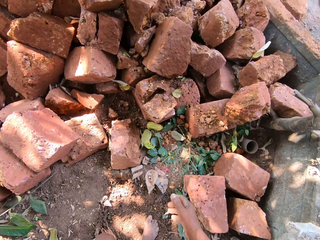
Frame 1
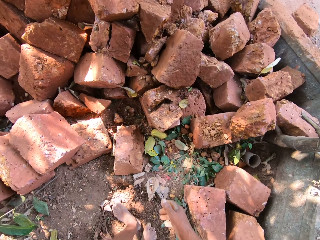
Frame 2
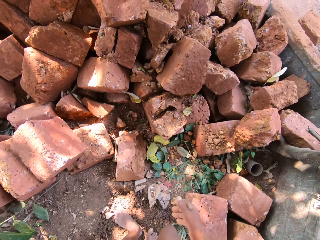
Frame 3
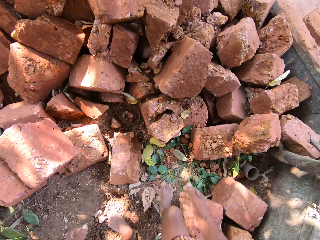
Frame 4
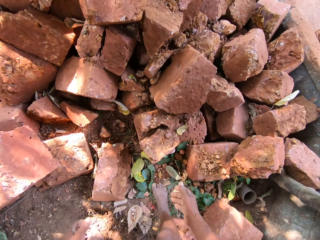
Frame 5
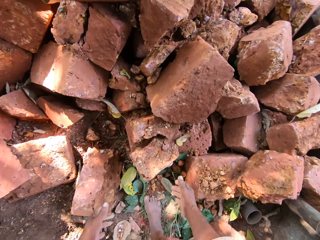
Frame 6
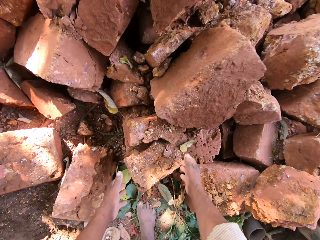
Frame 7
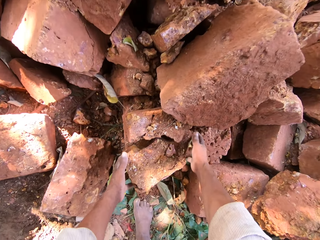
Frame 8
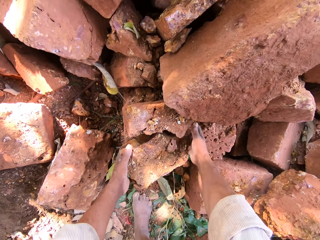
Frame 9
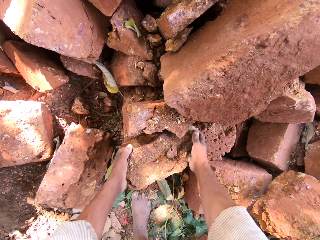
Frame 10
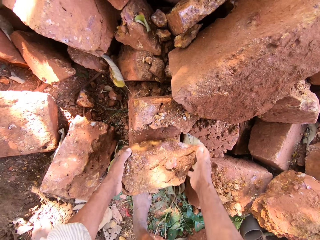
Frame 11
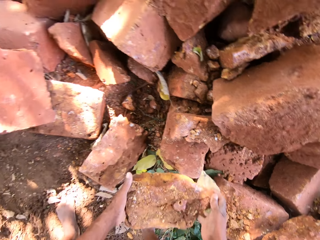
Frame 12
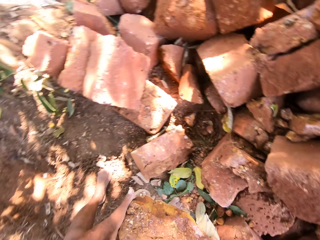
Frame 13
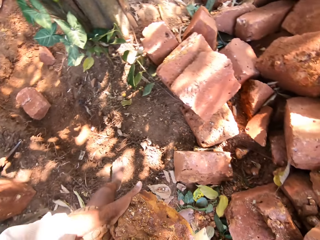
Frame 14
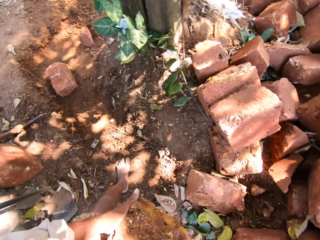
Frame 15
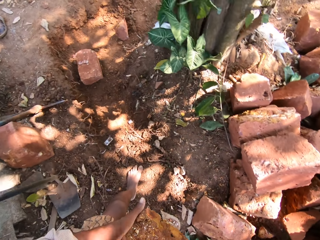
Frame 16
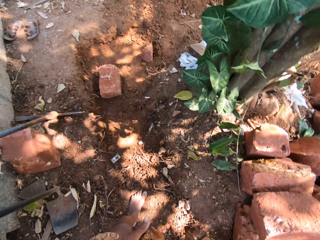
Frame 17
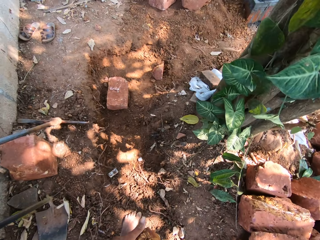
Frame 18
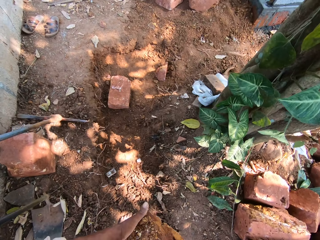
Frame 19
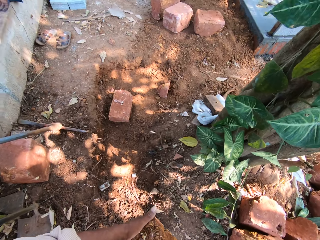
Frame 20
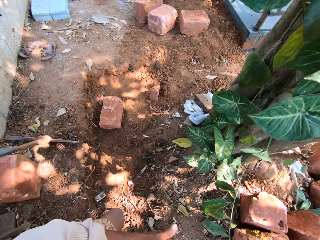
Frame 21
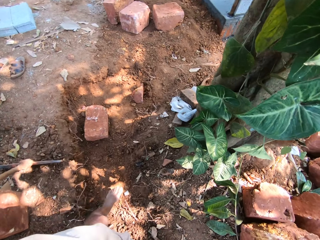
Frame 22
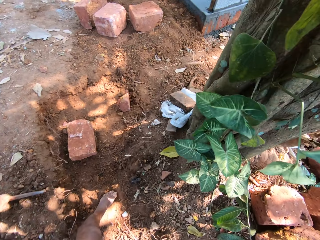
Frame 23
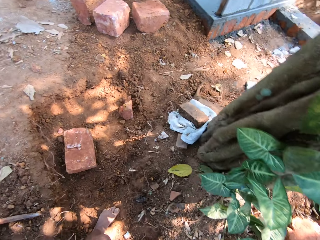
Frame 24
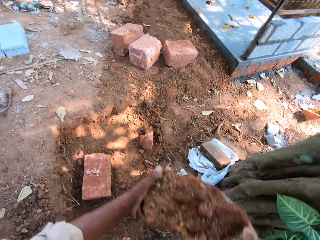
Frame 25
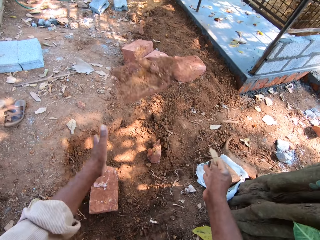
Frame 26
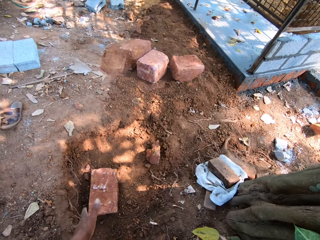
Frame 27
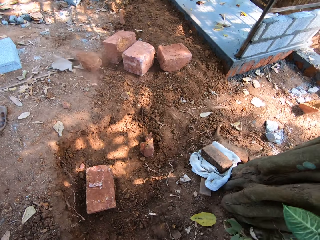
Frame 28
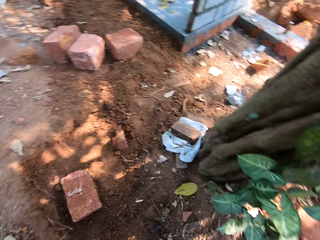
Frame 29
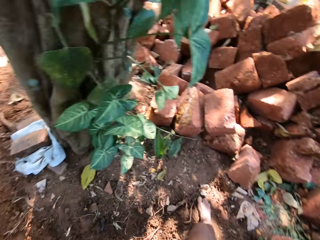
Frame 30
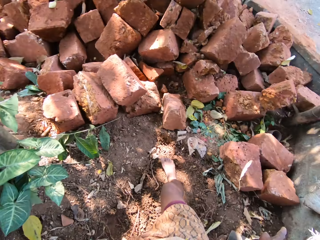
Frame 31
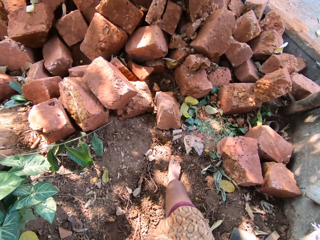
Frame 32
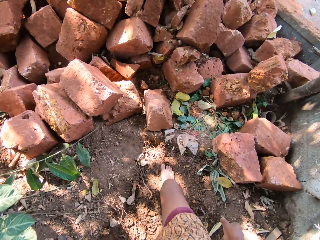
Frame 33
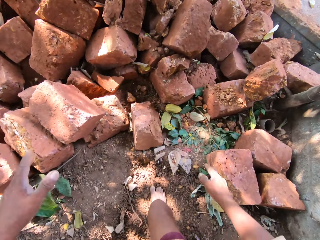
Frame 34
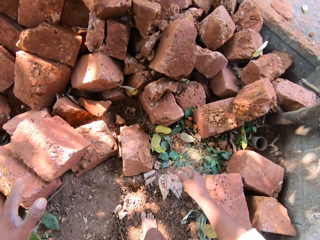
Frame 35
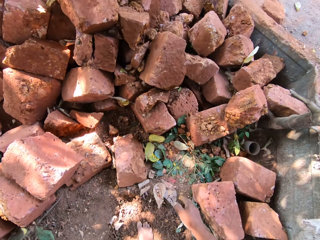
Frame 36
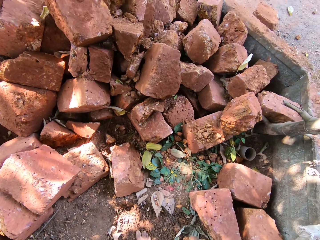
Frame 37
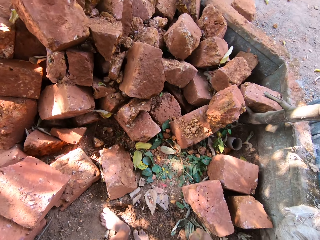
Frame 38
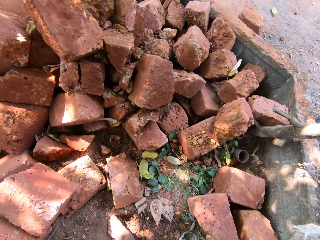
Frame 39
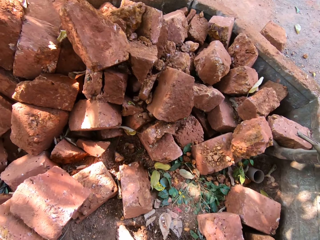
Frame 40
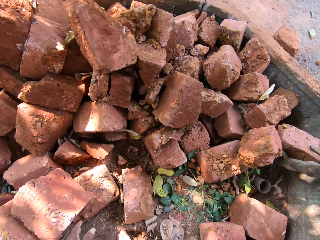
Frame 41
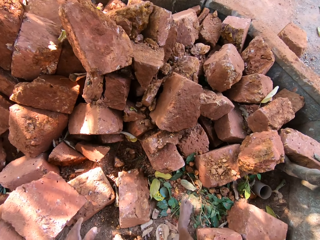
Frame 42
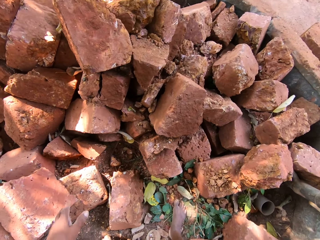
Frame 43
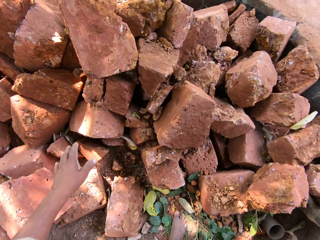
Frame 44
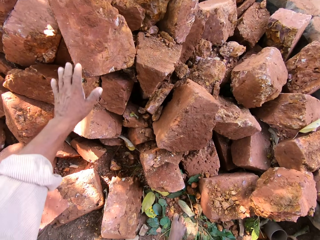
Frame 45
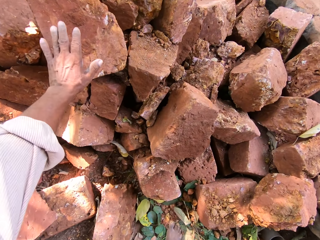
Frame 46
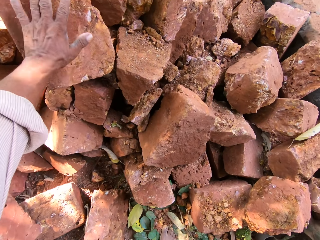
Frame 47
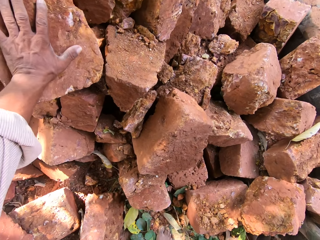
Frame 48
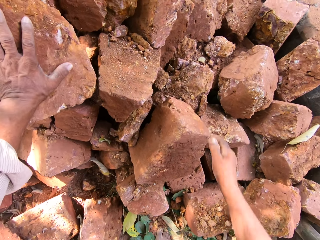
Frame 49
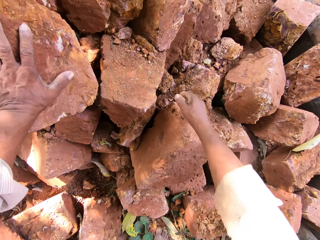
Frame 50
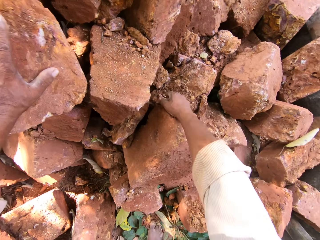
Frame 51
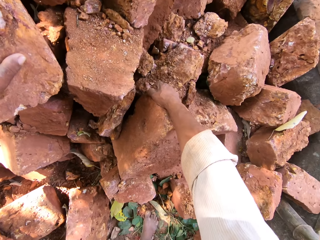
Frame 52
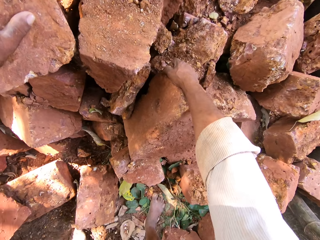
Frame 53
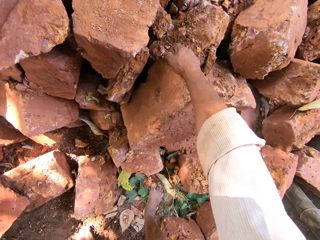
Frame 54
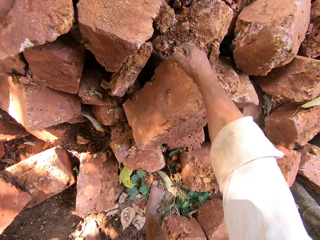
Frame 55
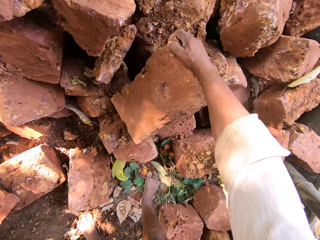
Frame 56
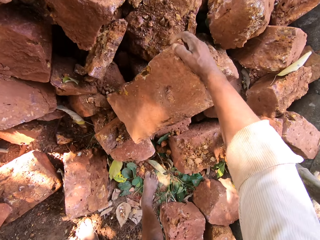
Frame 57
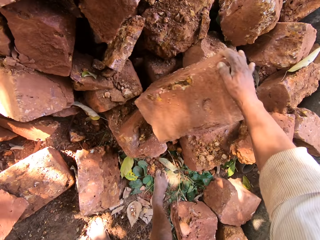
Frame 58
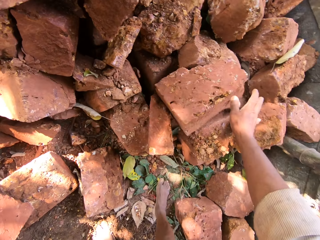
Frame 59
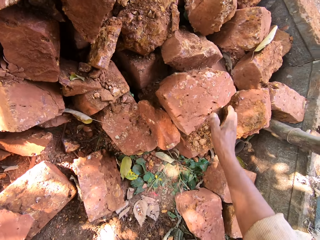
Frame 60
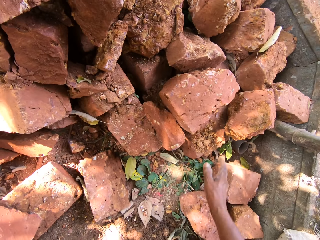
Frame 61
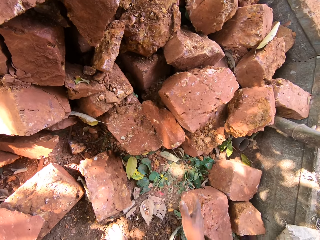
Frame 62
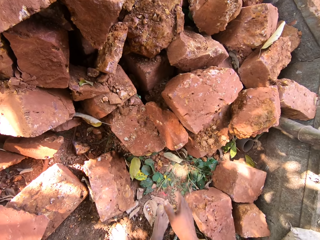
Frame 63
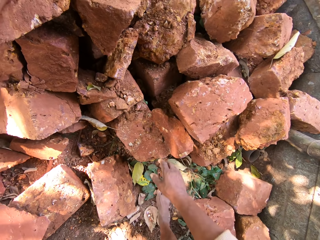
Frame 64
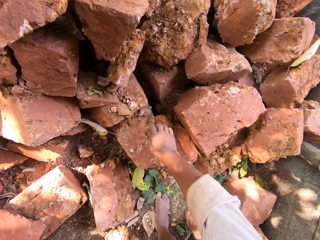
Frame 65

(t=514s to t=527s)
The camera wearer carries a stone from the heap of stones on the ground with both hands. He throws the stone in his hands to the ground. He places his left hand on a stone from the heap of stones on the ground. He moves a stone from the heap of stones on the ground with his right hand.

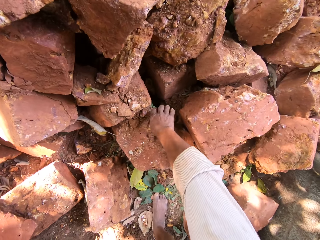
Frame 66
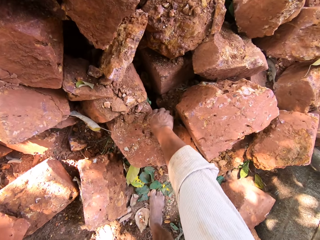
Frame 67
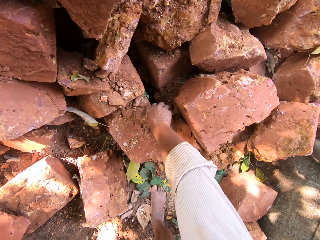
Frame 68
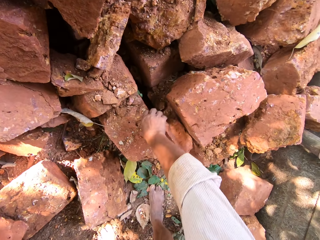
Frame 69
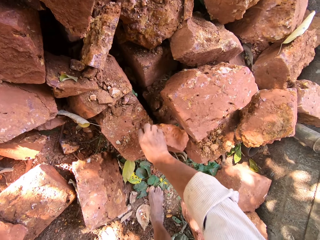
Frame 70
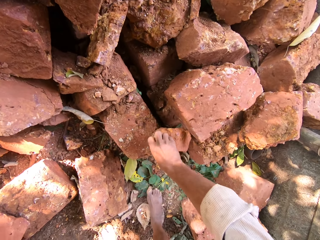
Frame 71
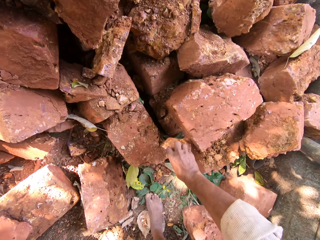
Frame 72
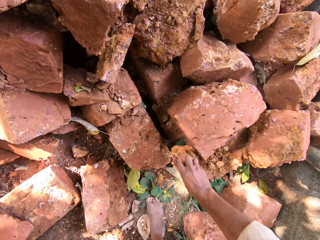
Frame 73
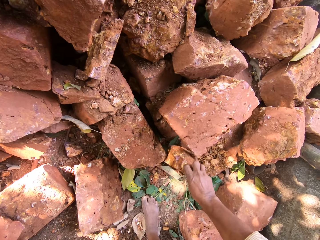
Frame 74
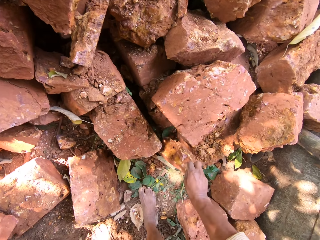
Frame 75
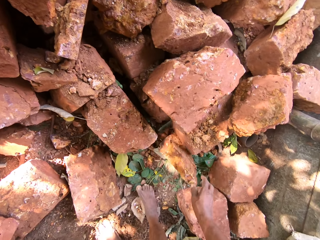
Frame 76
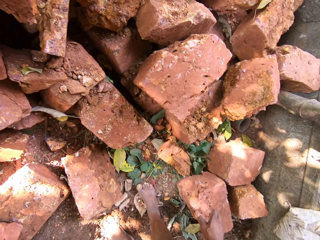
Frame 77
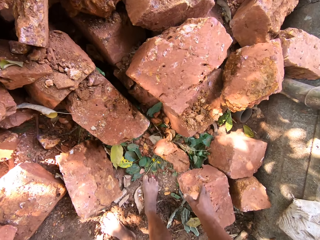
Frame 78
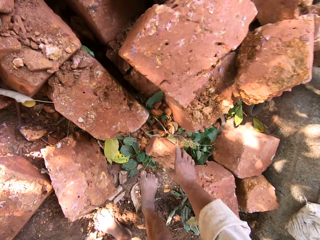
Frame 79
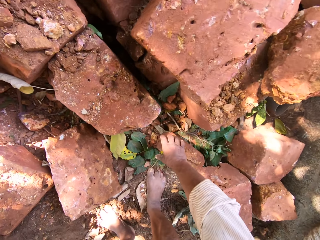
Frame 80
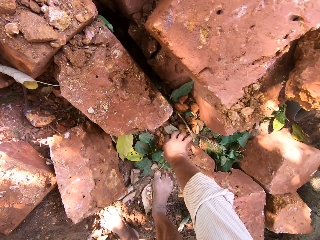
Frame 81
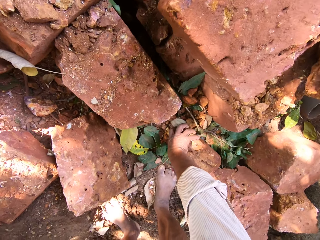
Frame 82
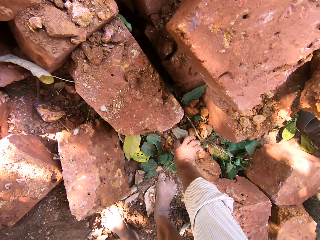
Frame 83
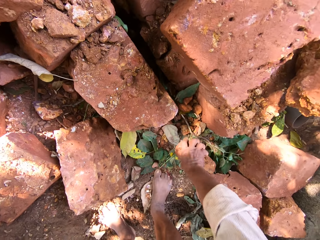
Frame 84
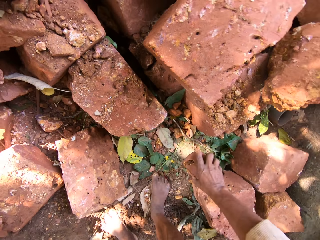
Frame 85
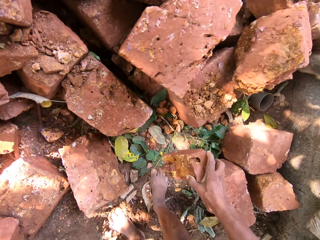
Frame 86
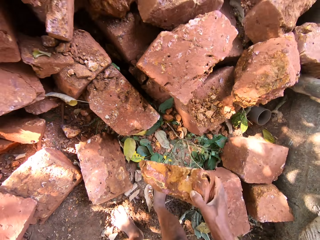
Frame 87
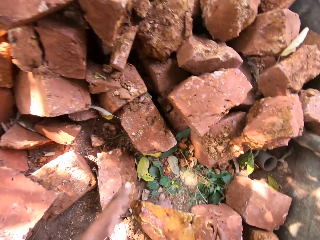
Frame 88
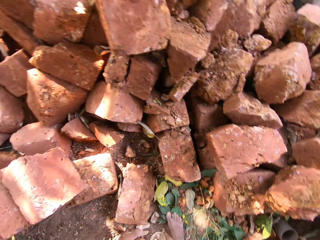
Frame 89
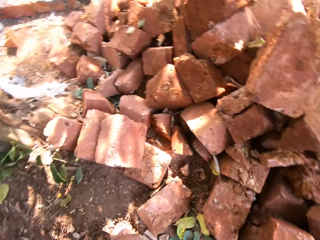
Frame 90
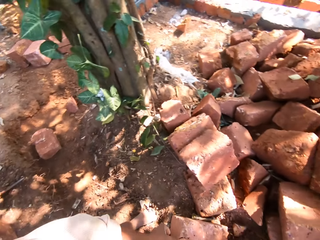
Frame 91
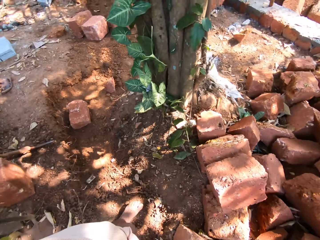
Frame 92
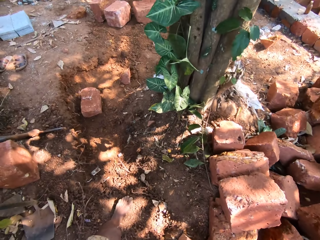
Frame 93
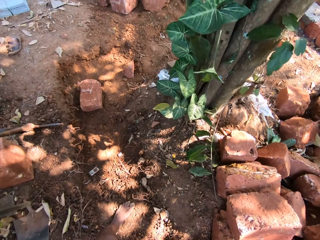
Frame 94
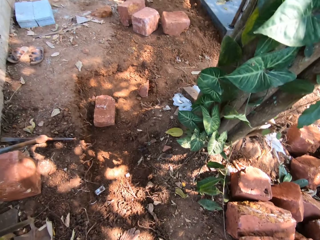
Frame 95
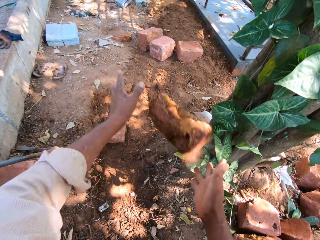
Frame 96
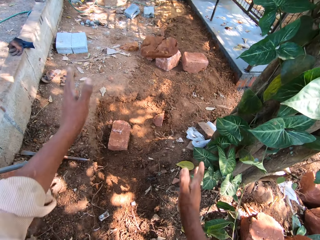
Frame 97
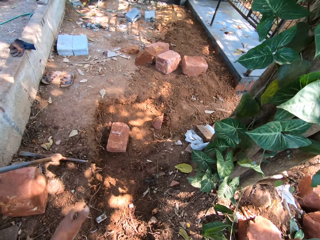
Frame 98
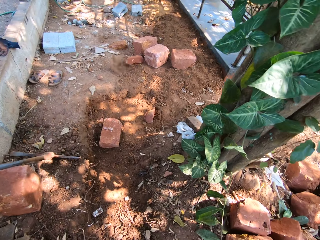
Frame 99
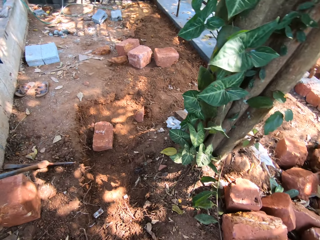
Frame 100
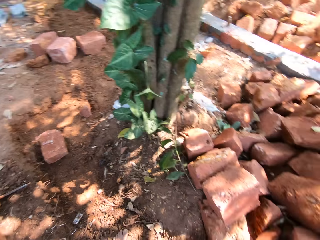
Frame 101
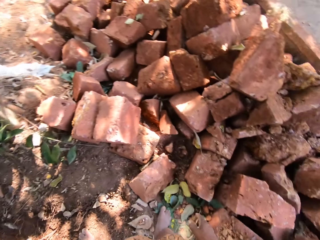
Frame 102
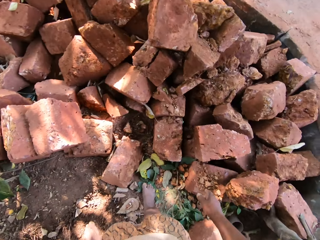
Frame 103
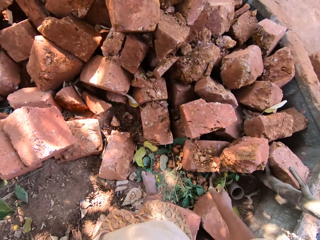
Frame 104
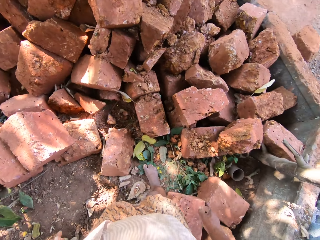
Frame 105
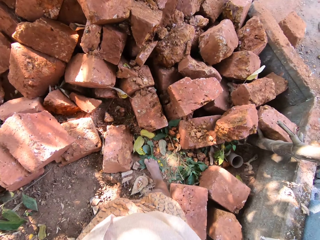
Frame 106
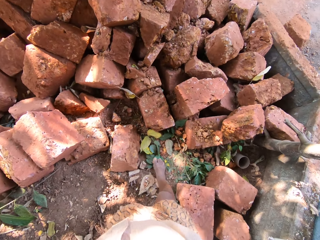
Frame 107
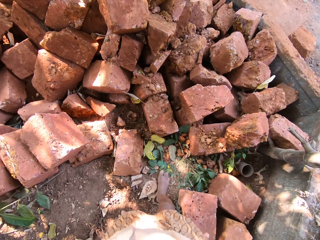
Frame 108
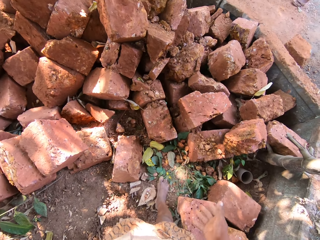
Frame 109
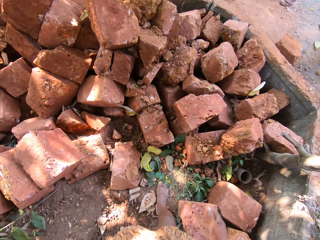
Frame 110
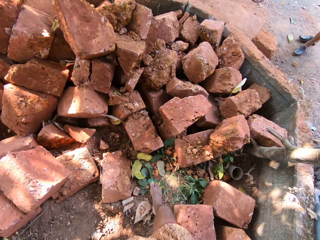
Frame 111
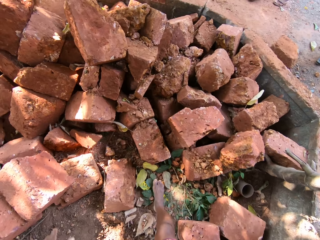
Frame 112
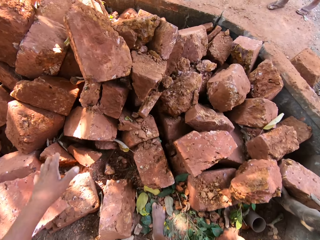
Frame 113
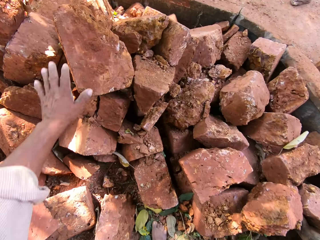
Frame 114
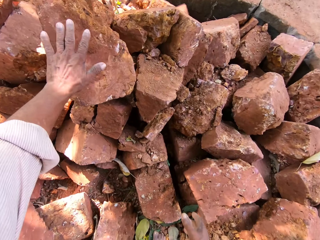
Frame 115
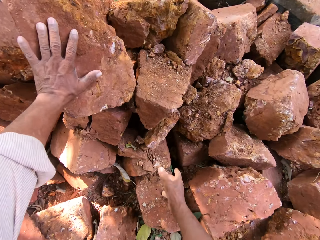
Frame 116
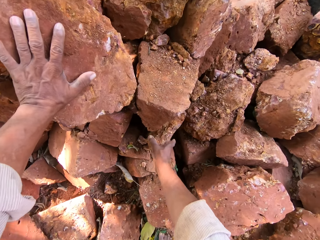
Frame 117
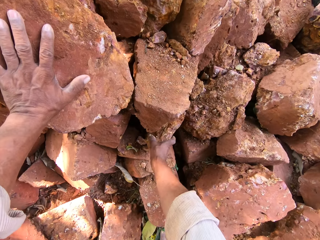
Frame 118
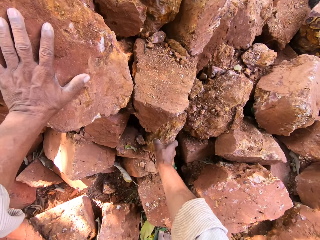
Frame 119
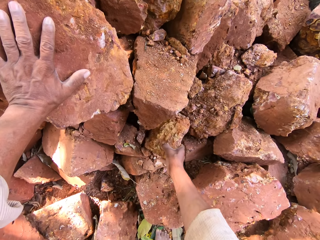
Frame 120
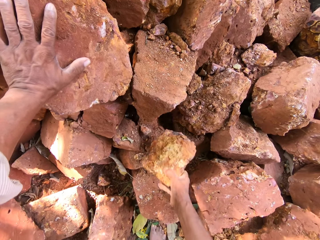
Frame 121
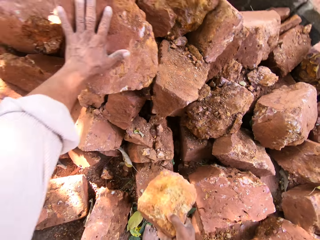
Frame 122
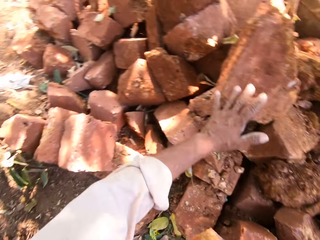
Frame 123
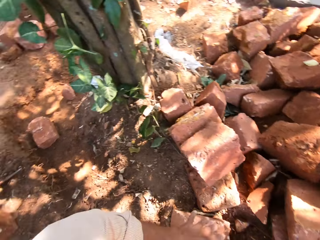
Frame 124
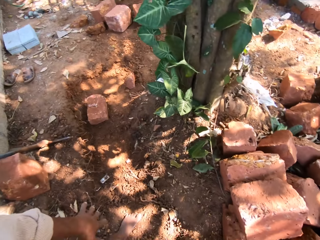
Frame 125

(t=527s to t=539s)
The camera wearer touches a stone from the heap of stones on the ground with his right hand. He picks up the stone from the ground with both hands. He carries the stone. He throws the stone in his hands to the ground. He places his left hand on a stone from the heap of stones on the ground. He picks up a stone from the heap of stones on the ground with his right hand. He carries the stone.
